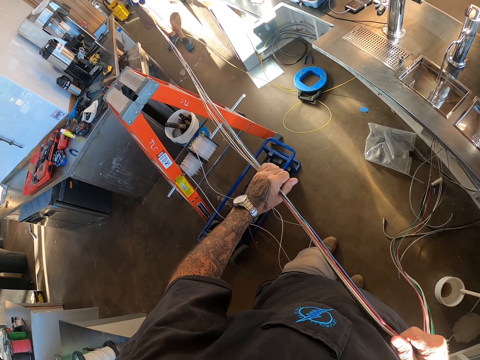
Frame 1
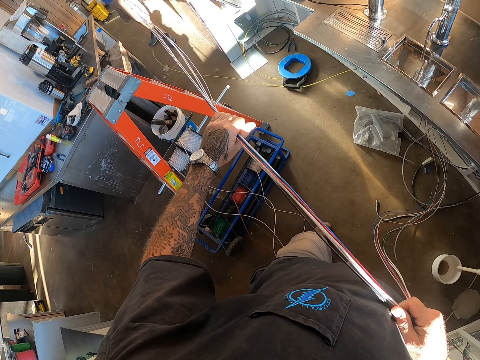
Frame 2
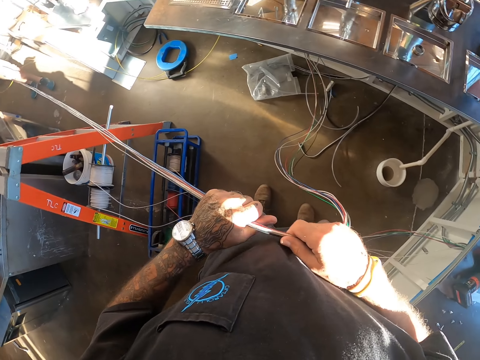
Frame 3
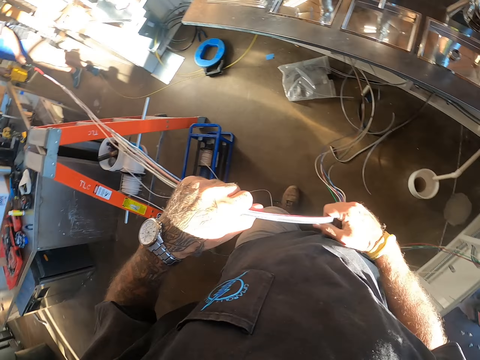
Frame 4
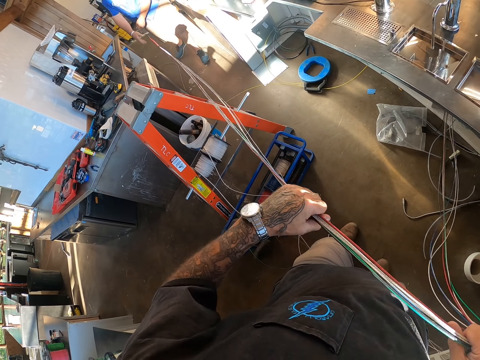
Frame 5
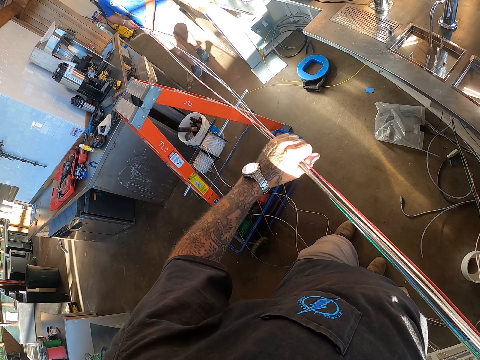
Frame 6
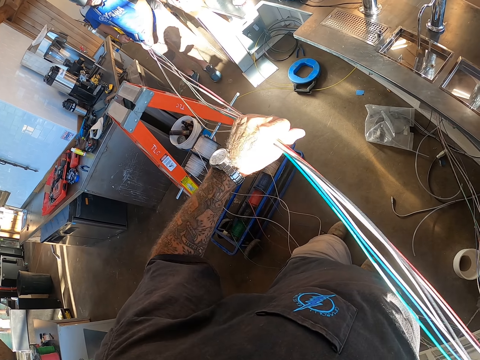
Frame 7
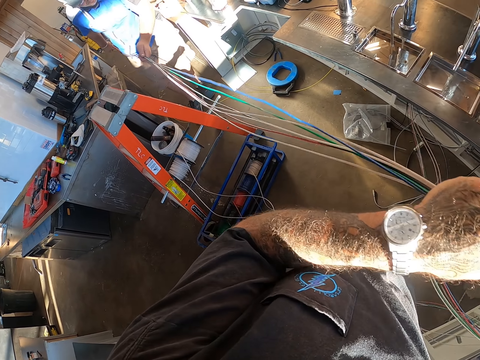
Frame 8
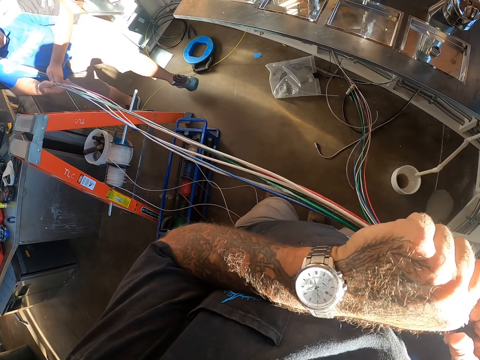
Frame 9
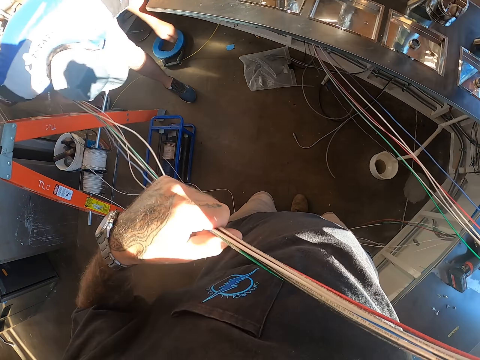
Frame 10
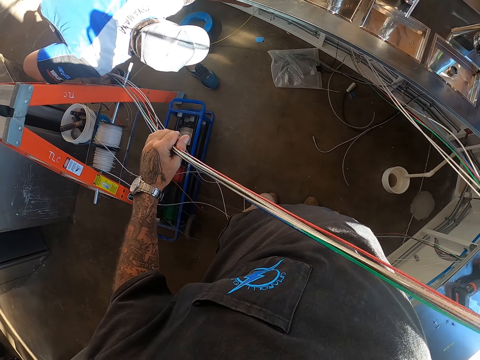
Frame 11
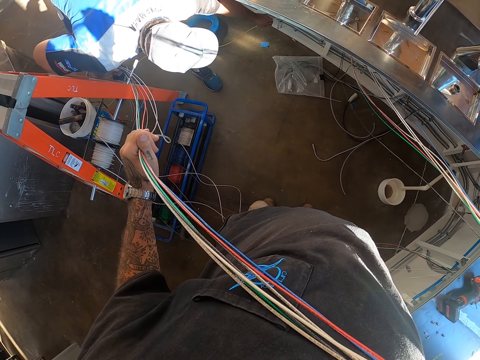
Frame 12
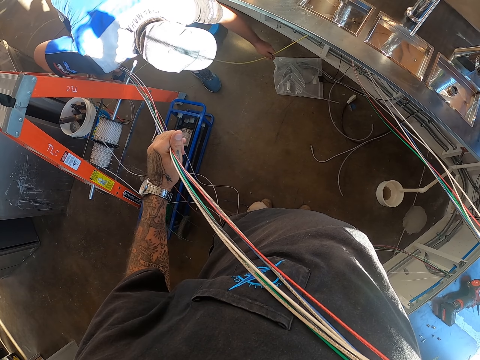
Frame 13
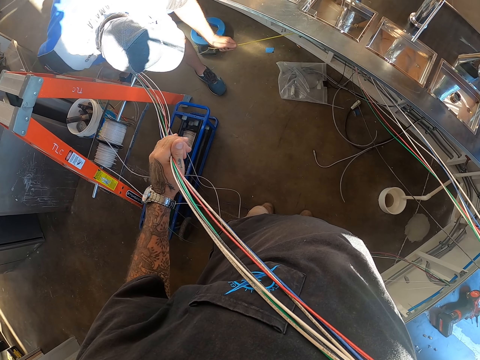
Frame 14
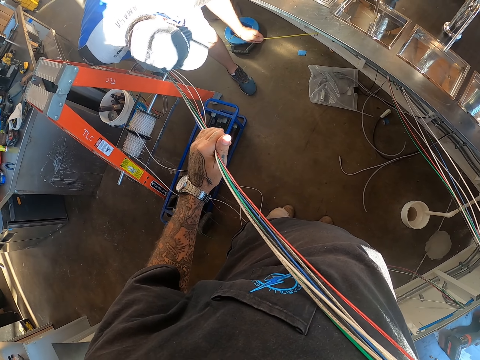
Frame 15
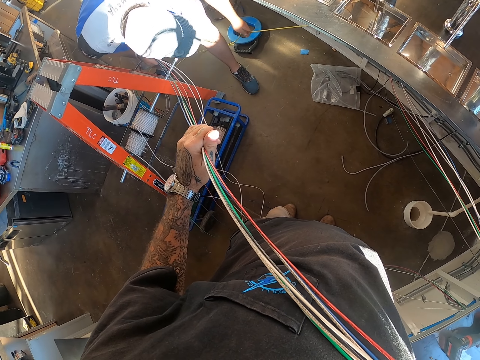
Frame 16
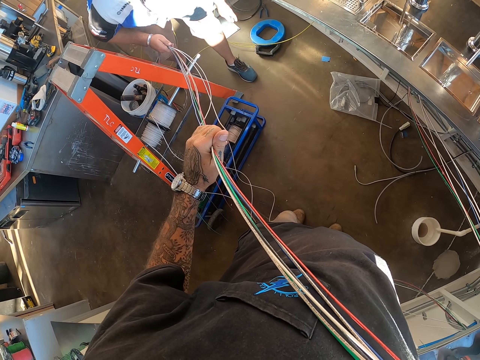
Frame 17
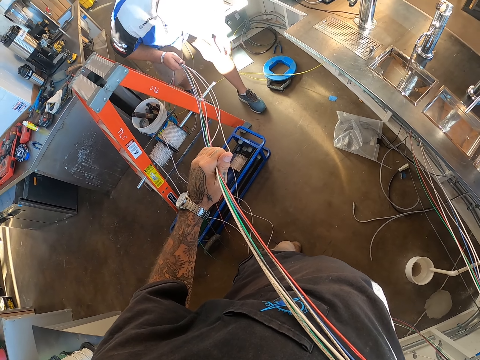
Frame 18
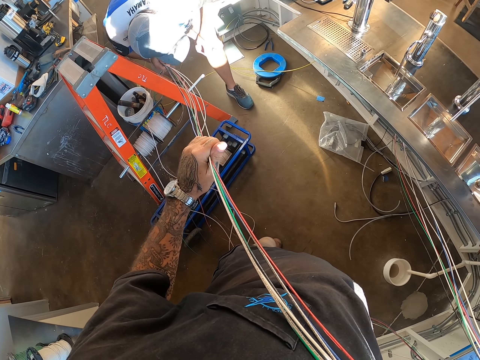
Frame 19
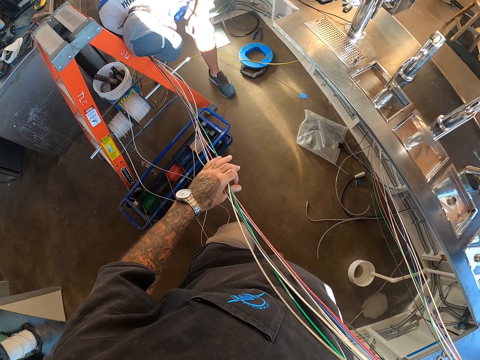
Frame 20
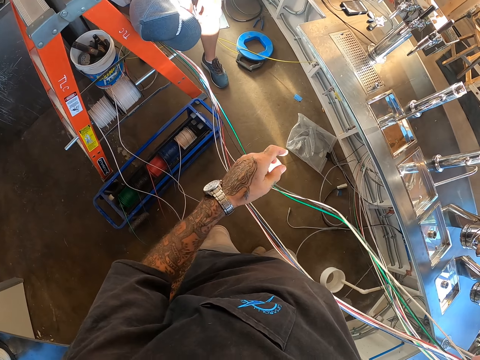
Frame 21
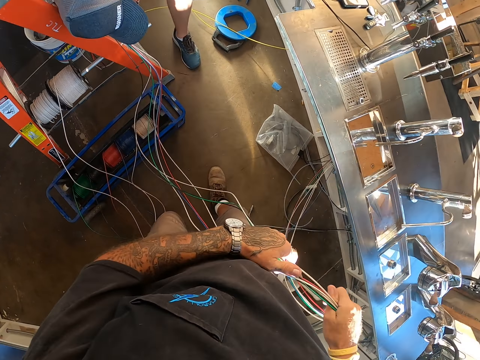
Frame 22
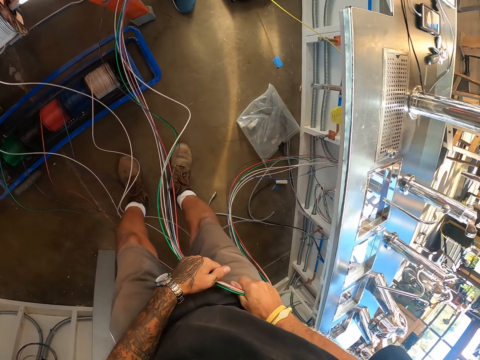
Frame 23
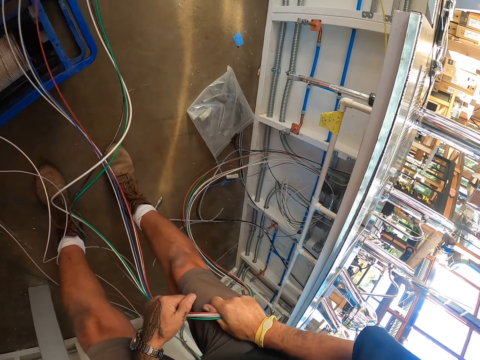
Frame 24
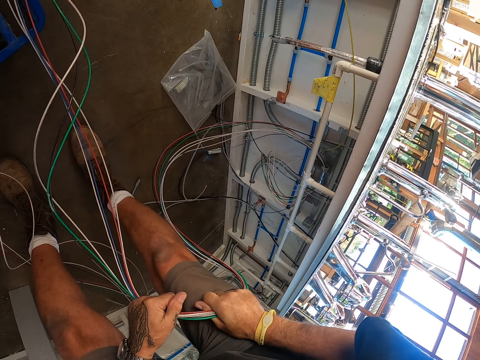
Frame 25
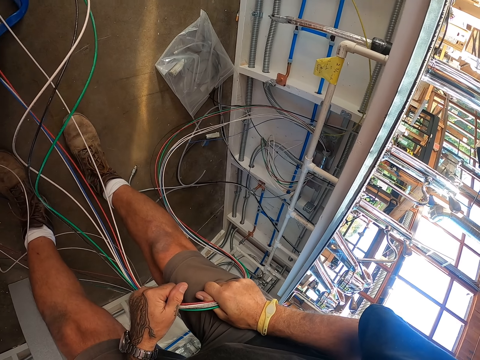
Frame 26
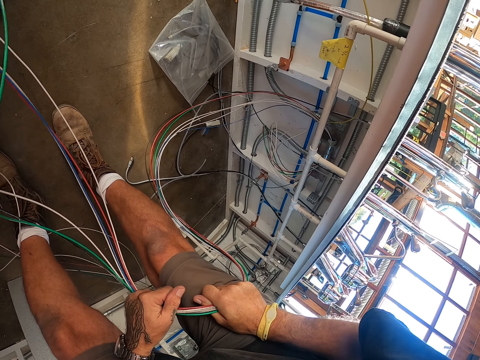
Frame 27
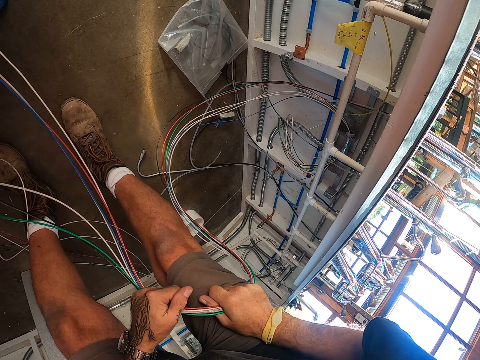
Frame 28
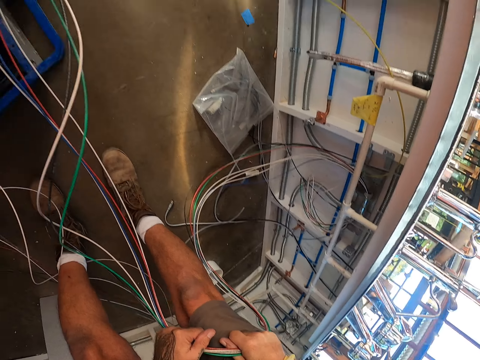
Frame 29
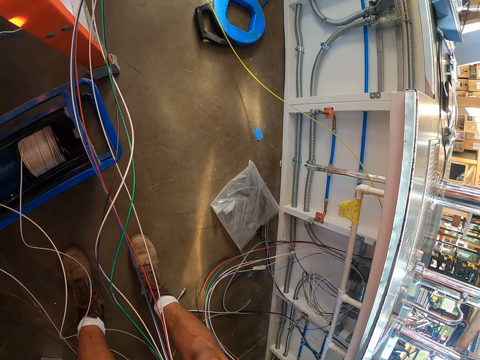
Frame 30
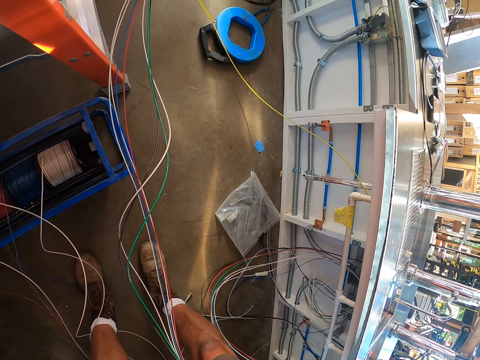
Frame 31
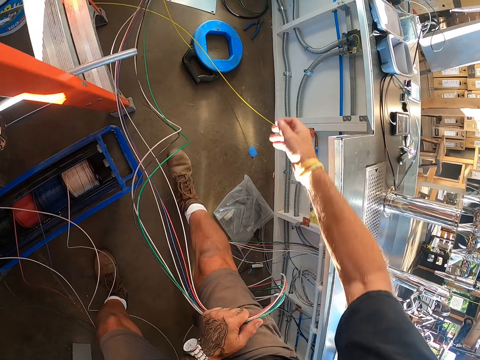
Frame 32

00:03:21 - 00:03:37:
A man holds the wire. The man touches the wires. The man inspects the wire. The man pulls the wire. The camera wearer looks around. They bend down. They stare at the wire.

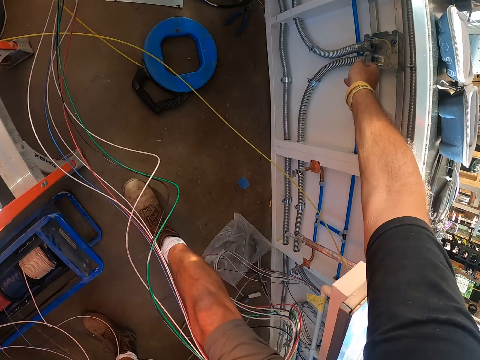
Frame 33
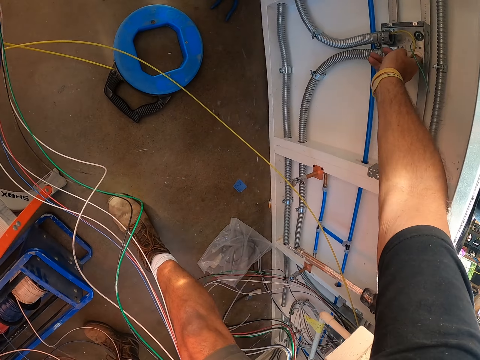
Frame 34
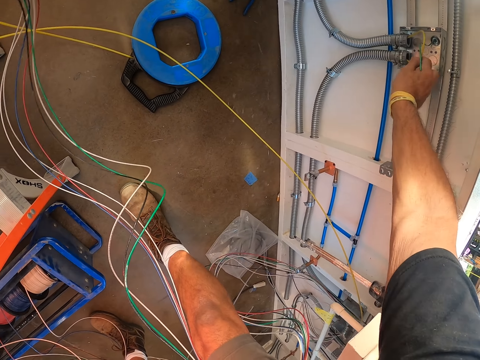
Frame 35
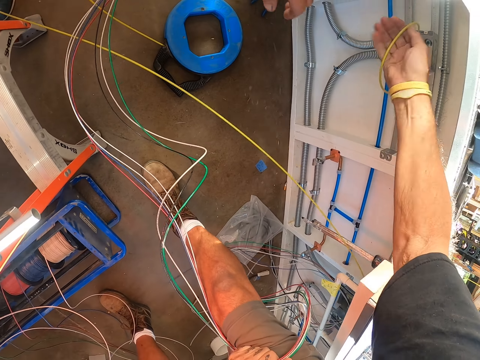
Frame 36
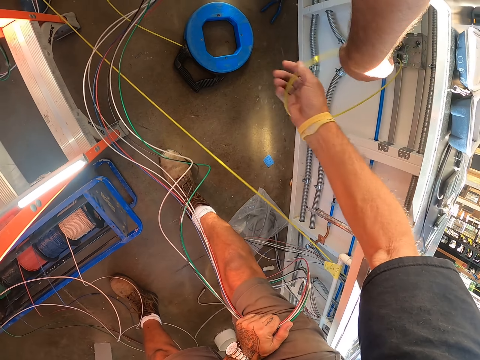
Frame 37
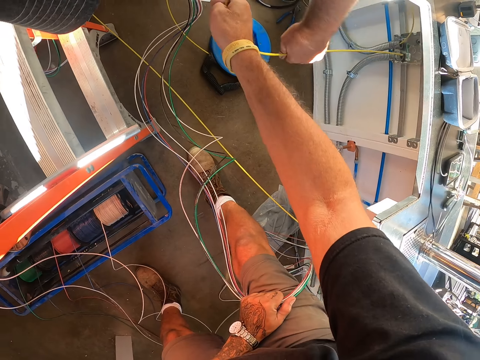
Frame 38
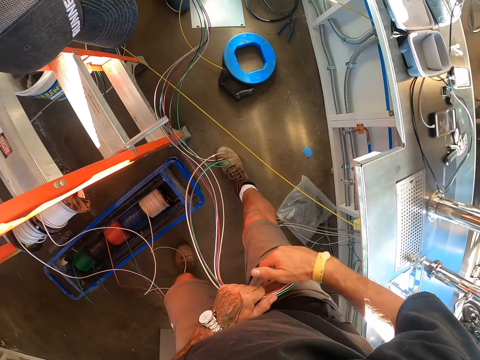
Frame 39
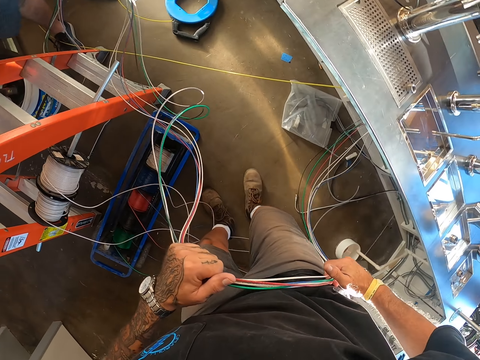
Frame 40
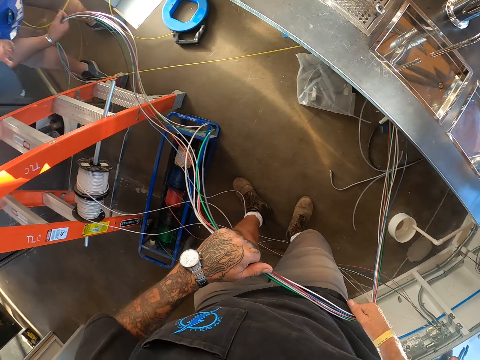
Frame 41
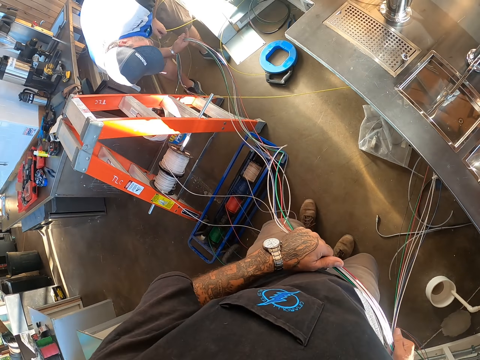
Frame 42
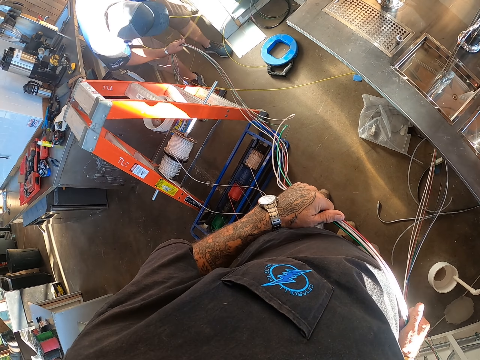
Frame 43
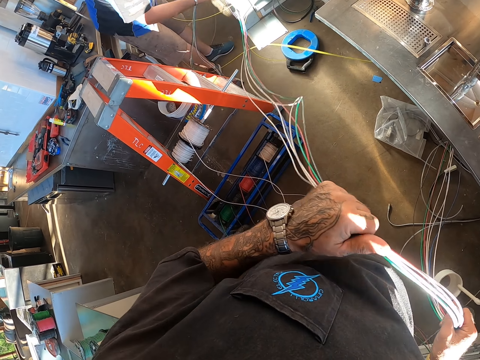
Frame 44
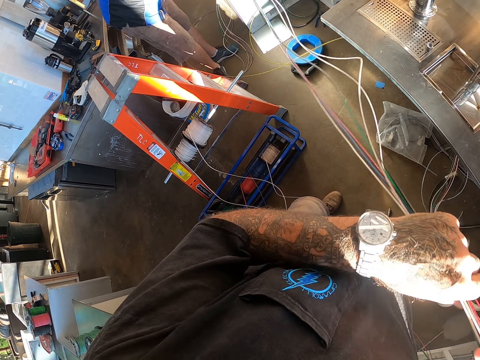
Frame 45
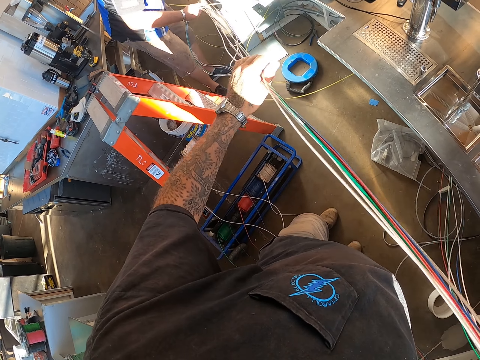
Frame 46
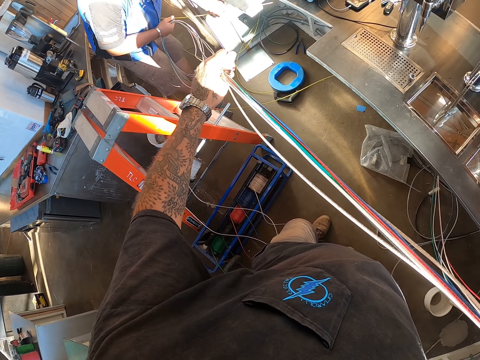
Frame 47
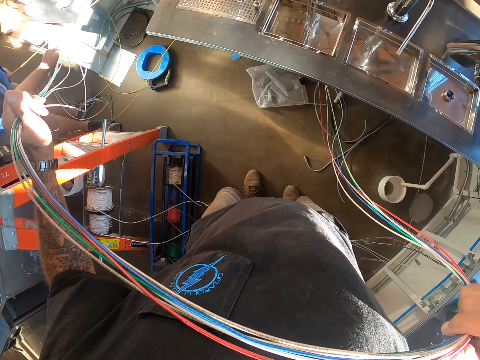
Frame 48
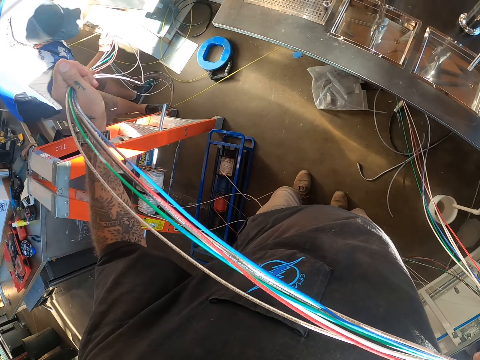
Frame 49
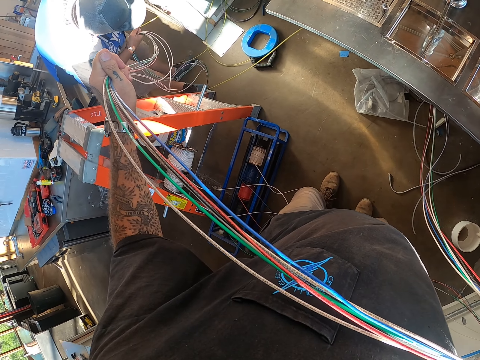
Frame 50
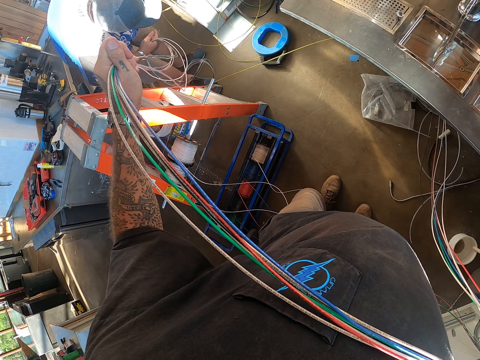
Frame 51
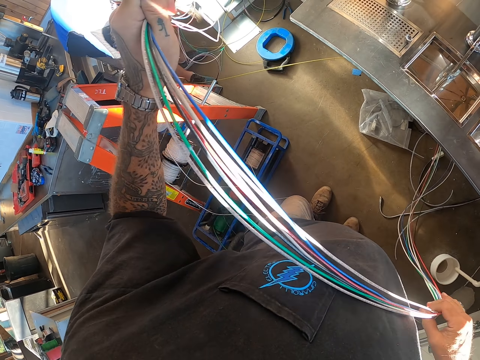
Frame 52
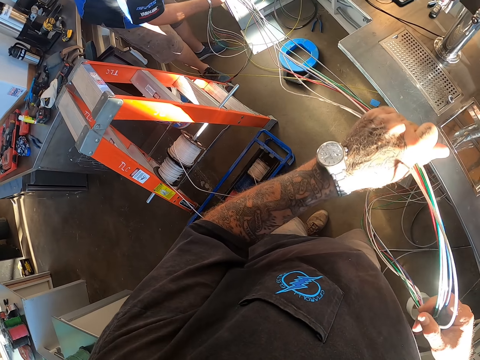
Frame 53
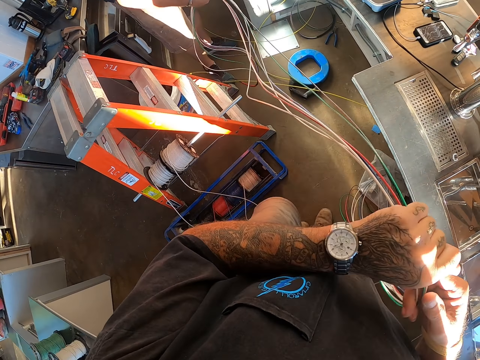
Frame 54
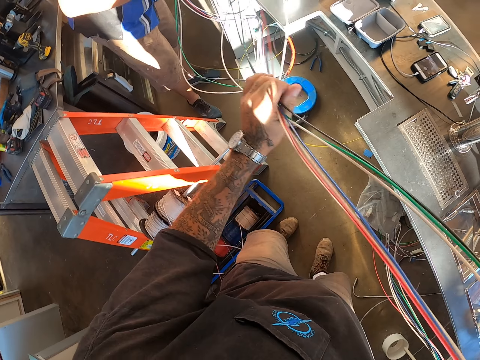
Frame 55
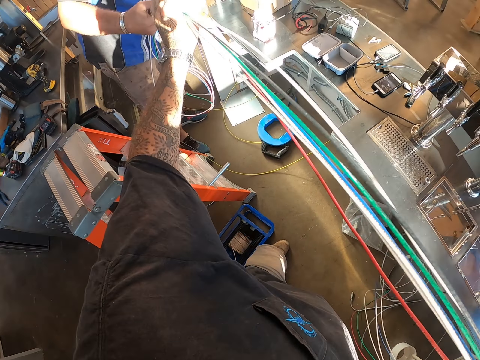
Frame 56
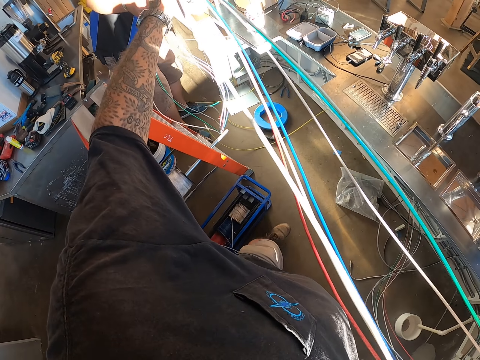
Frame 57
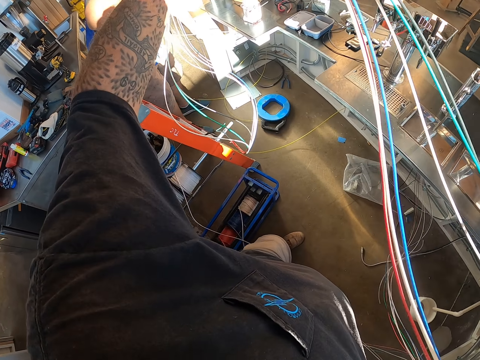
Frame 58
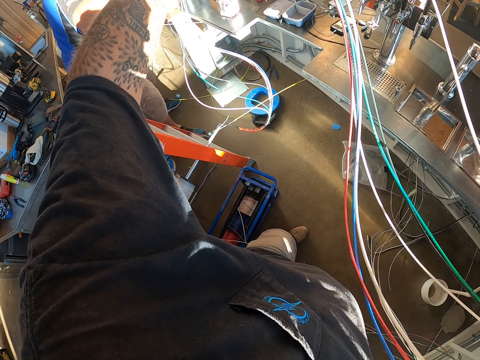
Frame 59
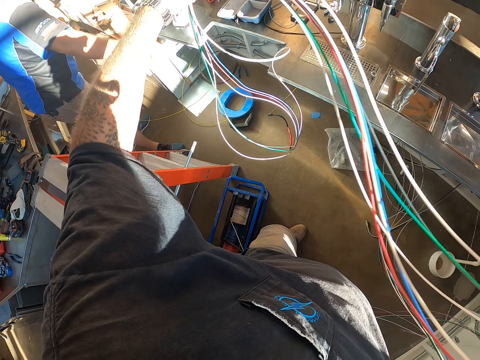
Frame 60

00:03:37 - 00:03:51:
The camera wearer holds the wires. They inspect a wire. A man pulls the wire. The camera wearer holds the wire and pulls the wires. The man pulls the wire. The camera wearer stares at the wire and pulls the wire.
